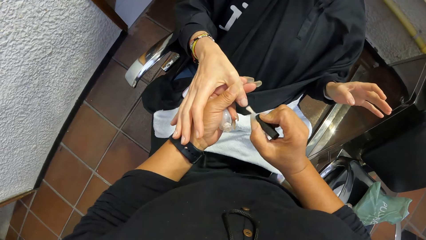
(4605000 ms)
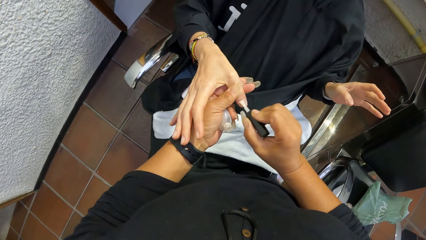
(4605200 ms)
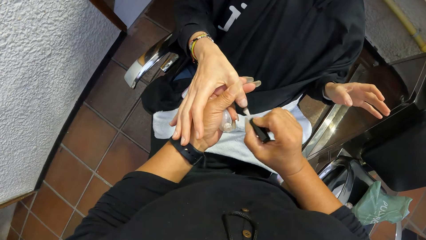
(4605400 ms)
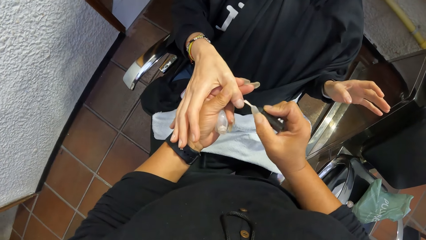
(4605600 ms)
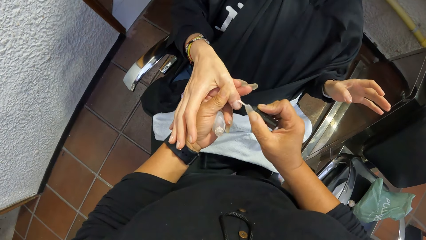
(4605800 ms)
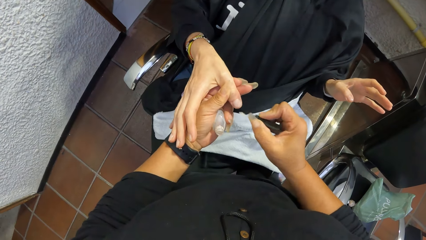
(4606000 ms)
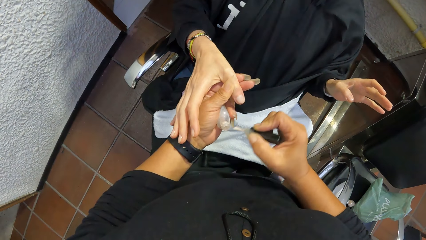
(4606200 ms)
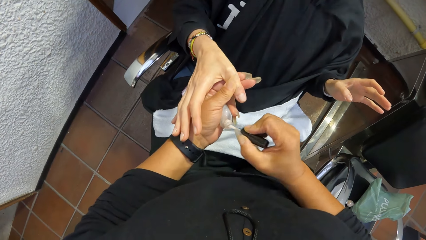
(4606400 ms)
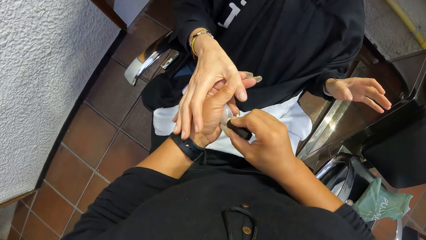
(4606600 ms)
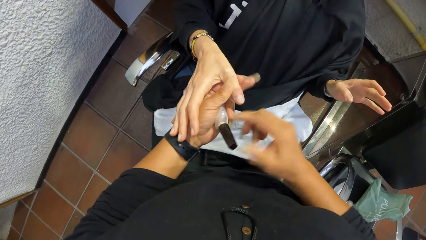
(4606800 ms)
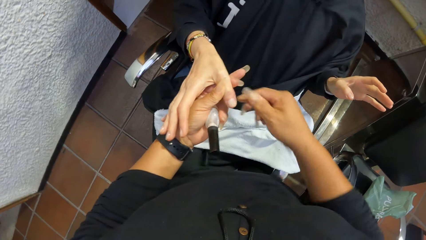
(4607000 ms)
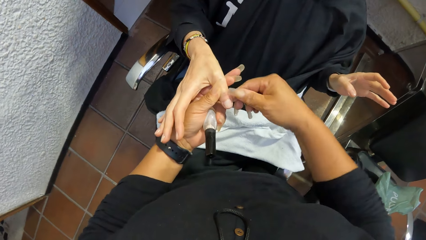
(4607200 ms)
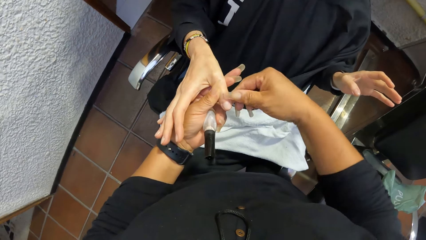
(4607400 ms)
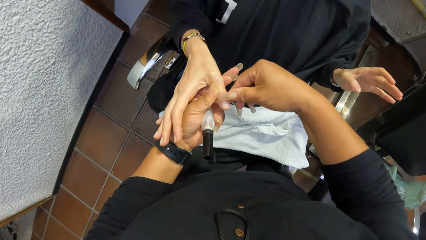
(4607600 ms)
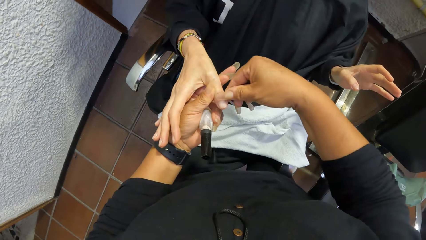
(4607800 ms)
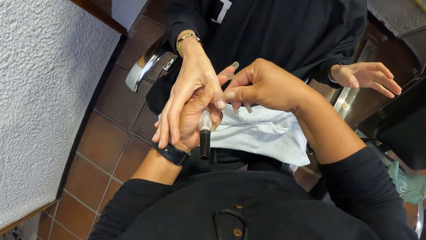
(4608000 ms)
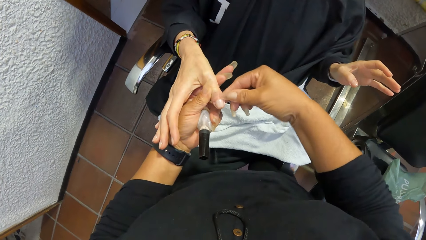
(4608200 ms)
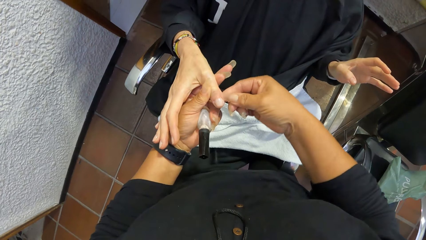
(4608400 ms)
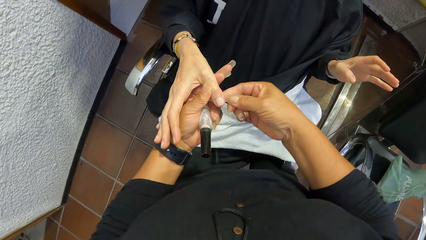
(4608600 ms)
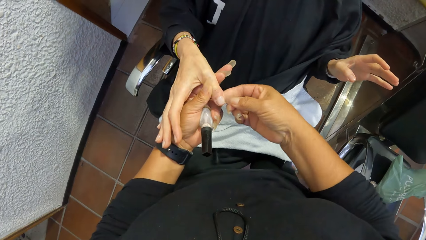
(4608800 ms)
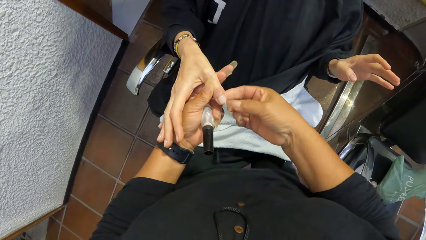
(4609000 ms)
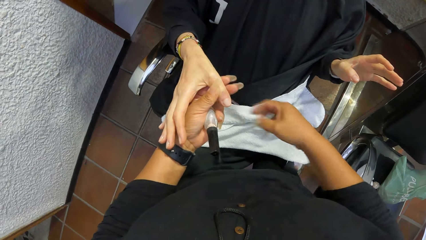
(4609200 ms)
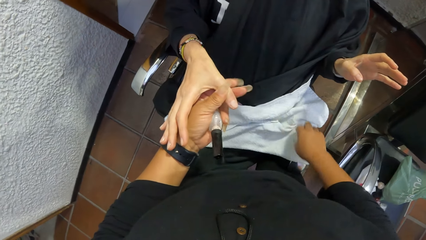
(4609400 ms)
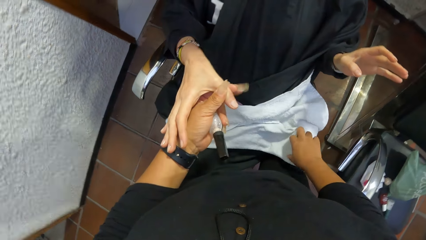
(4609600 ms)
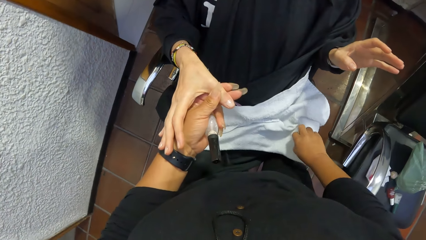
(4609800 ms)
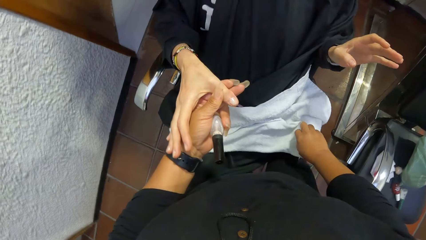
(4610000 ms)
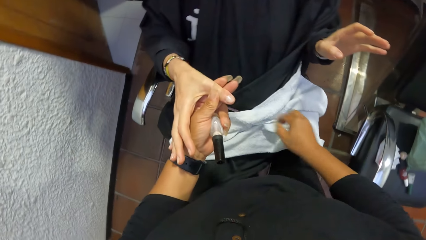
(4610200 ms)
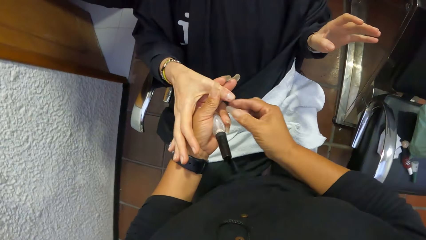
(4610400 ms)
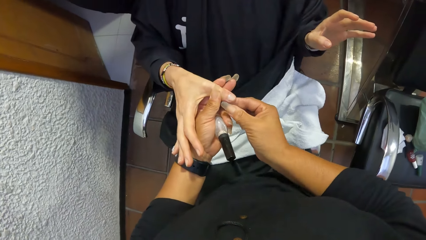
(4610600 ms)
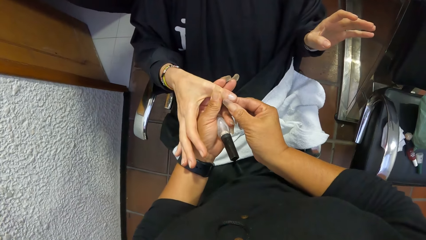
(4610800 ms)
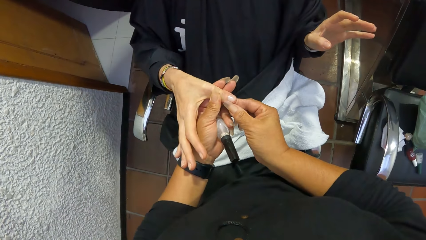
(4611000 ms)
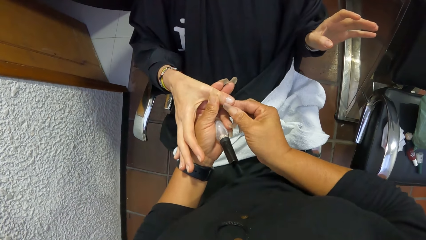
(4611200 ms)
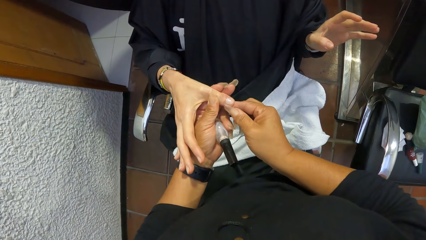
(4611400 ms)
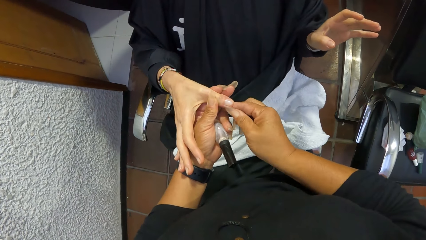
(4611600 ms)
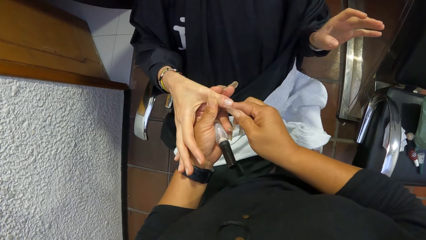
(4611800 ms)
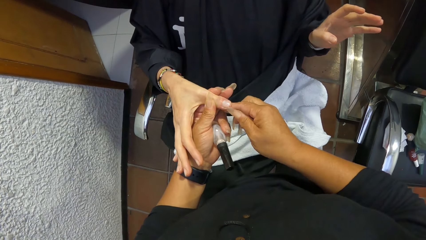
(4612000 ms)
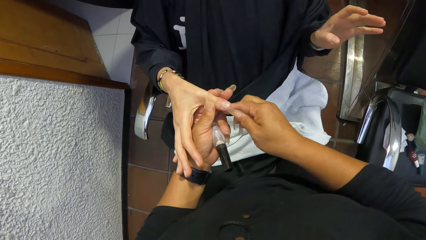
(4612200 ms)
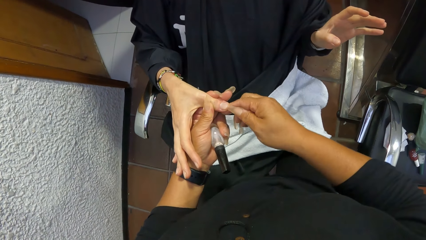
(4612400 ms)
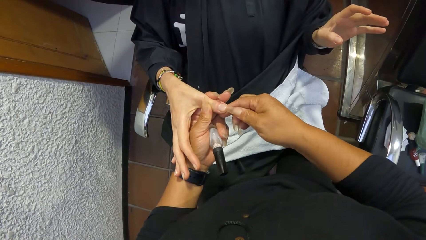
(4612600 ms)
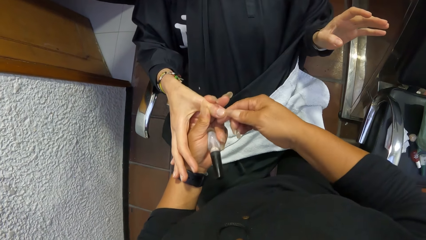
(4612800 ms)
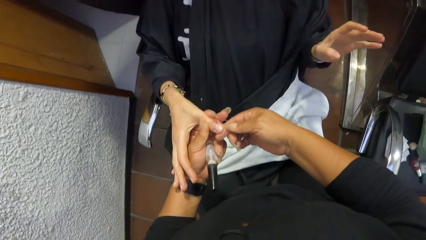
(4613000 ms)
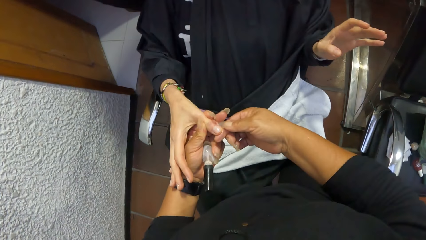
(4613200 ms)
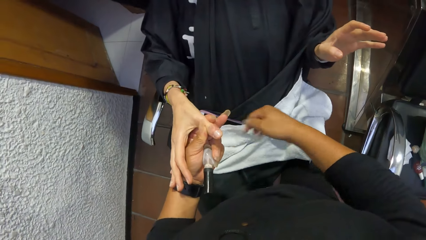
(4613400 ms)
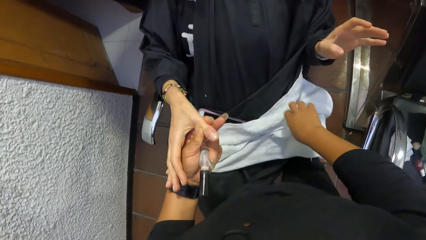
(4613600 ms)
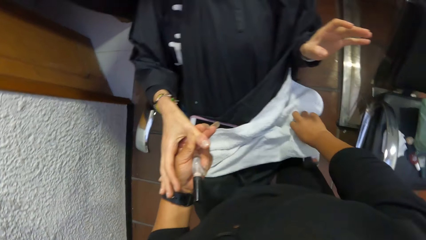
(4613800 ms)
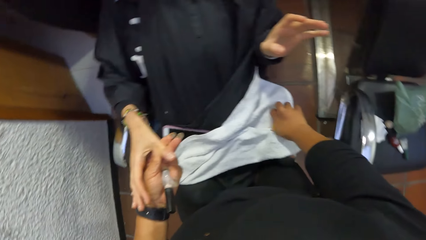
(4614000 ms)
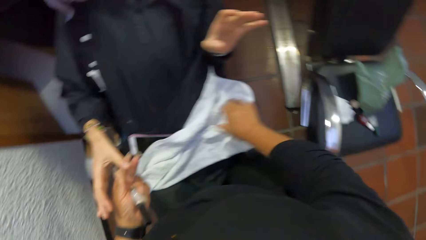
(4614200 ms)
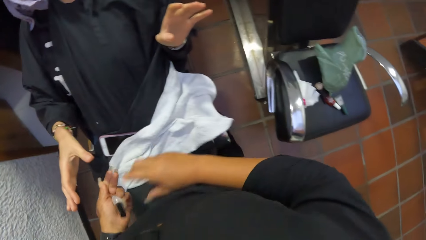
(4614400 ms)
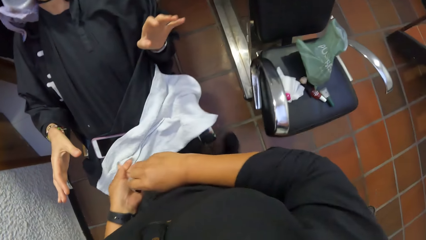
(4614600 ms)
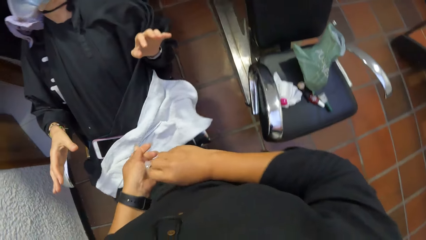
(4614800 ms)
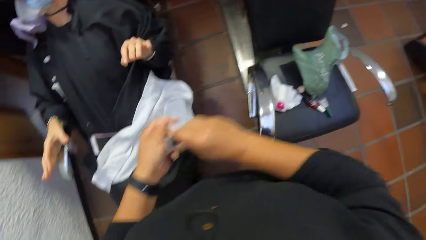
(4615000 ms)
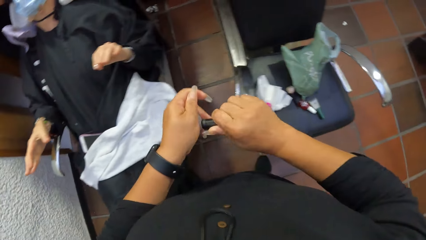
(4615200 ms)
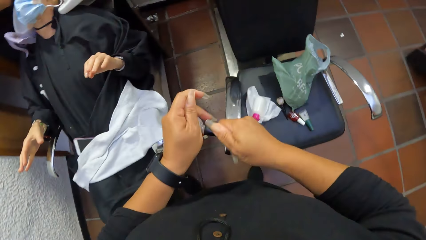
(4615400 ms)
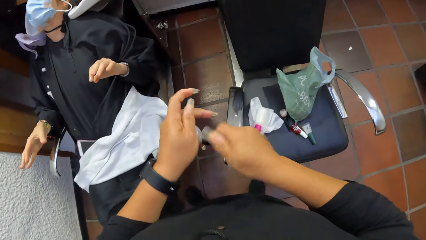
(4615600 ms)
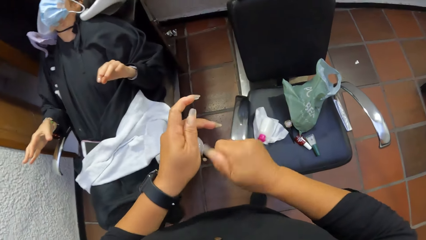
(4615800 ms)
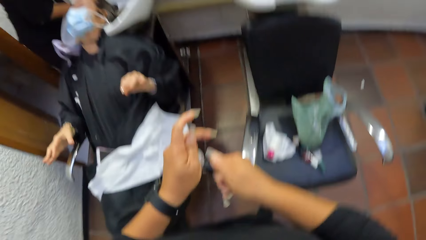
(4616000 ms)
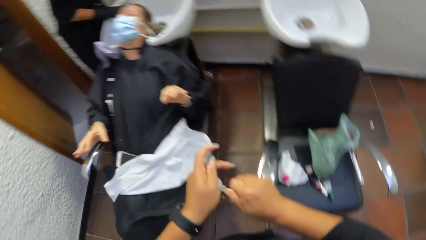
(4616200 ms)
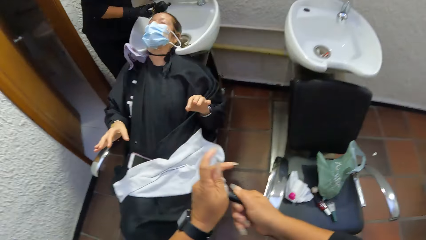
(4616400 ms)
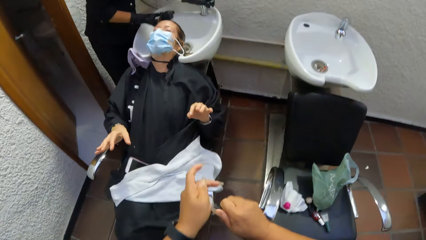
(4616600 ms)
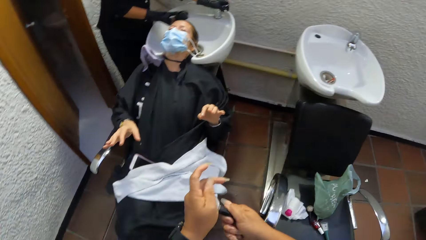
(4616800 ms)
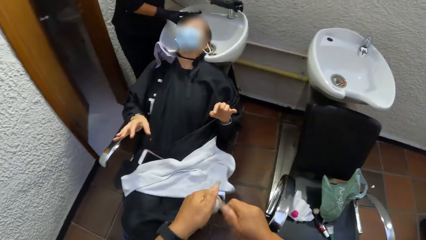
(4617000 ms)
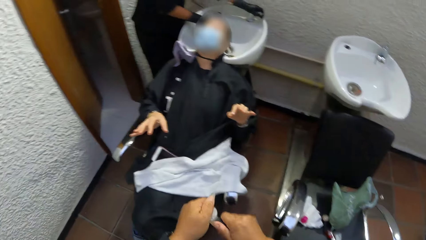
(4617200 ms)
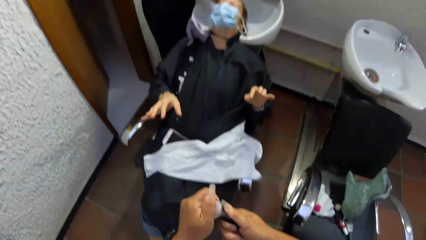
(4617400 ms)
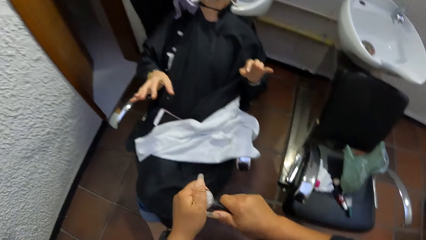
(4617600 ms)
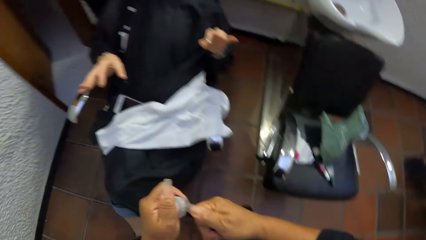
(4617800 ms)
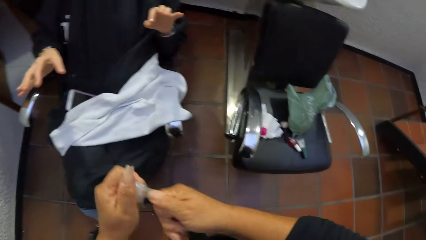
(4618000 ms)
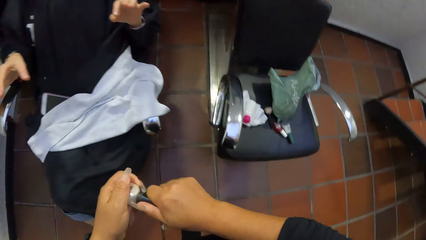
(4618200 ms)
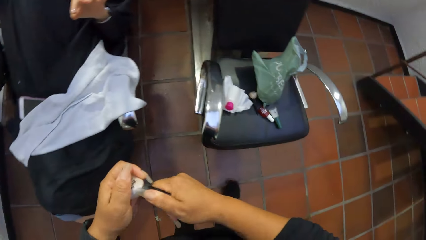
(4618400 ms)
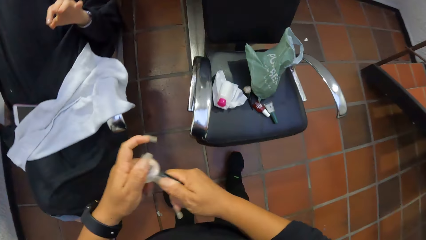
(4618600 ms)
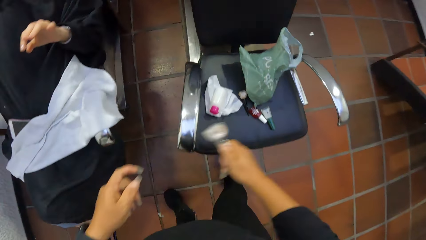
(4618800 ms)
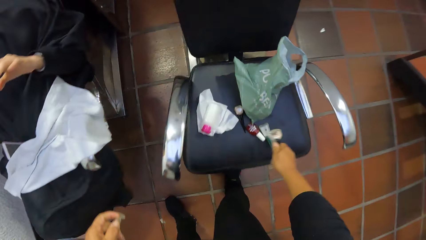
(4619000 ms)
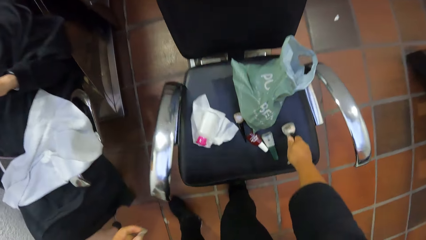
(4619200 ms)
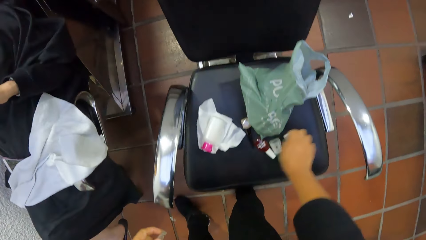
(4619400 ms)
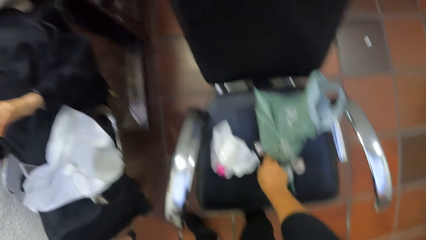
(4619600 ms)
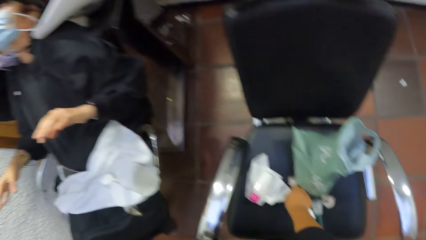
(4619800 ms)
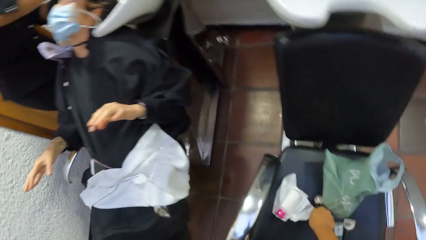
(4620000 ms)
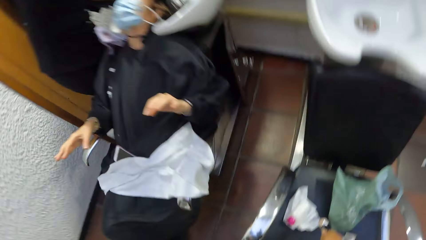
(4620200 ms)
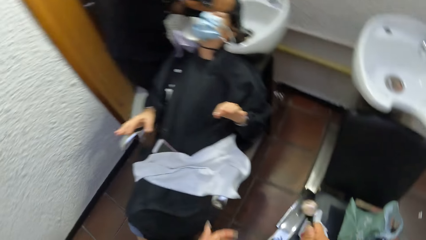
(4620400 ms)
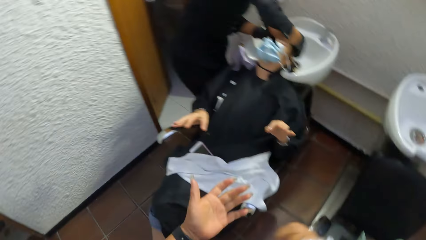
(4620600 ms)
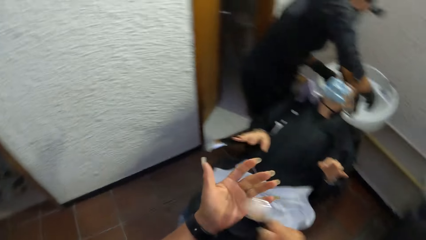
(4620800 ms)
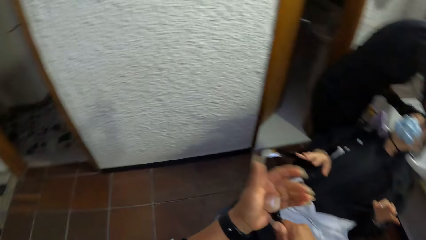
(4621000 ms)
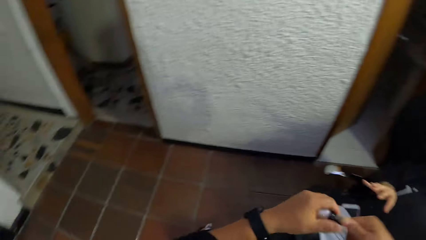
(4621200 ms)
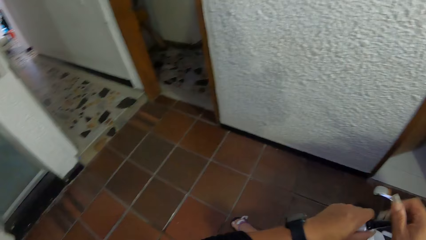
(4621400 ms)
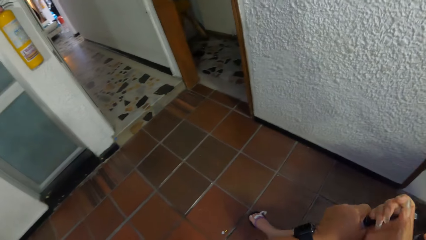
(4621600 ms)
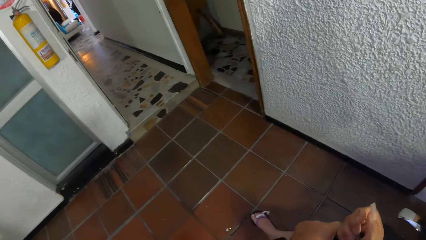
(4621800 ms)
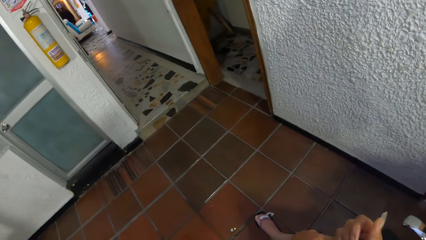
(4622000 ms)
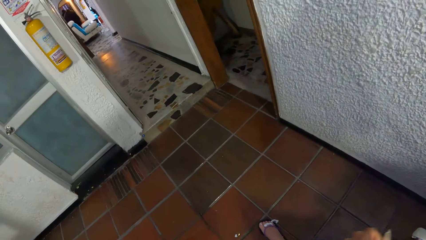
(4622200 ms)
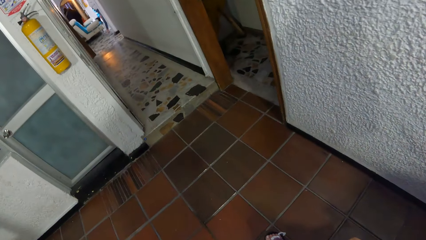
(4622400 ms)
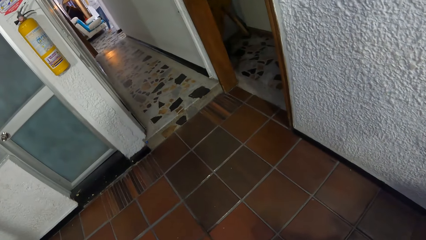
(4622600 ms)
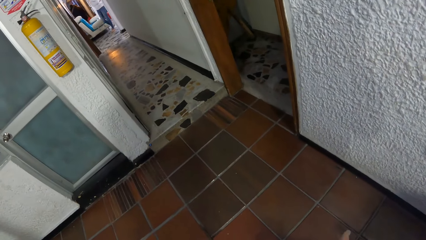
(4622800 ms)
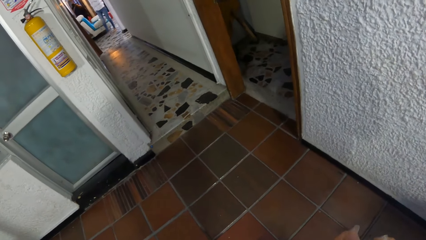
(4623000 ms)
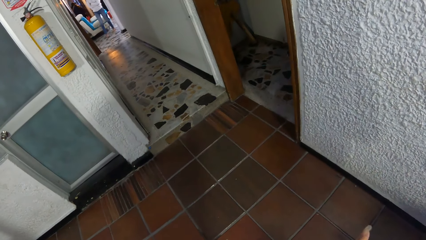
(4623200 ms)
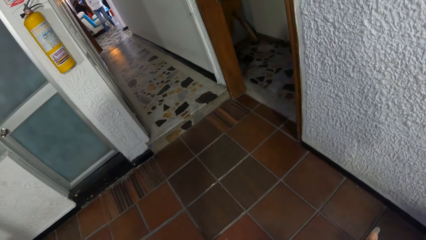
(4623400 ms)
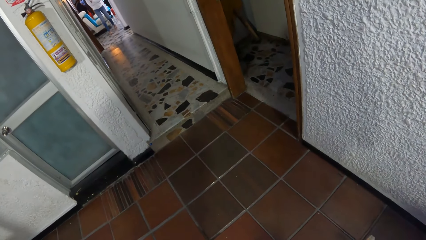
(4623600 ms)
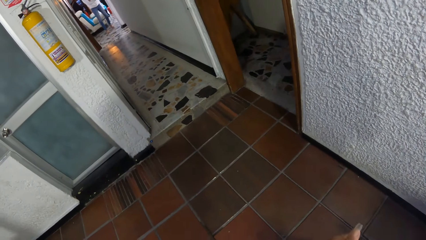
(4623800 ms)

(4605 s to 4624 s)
The camera wearer drops the nail polish brush into the bottle of nail polish or nail gel with her right hand. She cleans the finger with her right hand. She wipes the gel. She wipes her right hand on the towel. She cleans the finger with her right hand. She wipes the gel. She wipes her right hand on the towel. She closes the bottle of nail polish with both hands. She transfers the bottle of nail polish from both hands to her right hand. She drops the bottle of nail polish on the chair with her right hand. She picks the bottle of nail polish from the chair with her right hand. A woman washes the hair of another woman in a hair wash sink with both hands. The camera wearer hits the bottle of nail polish on her left hand with her right hand. She holds the bottle of nail polish with her left hand. She opens the nail gel.
